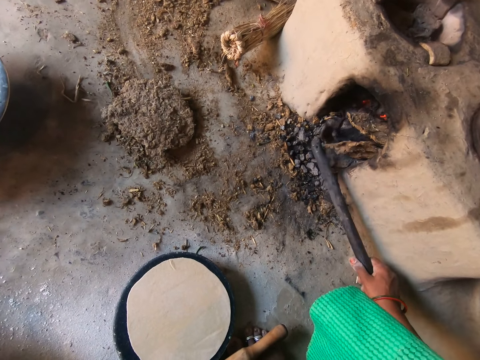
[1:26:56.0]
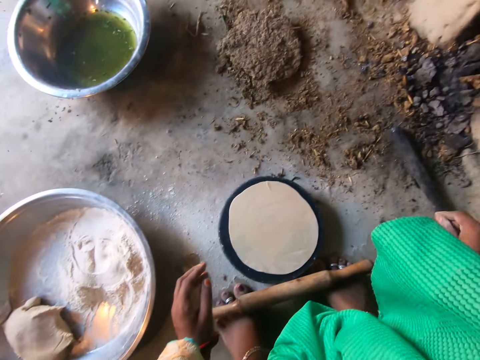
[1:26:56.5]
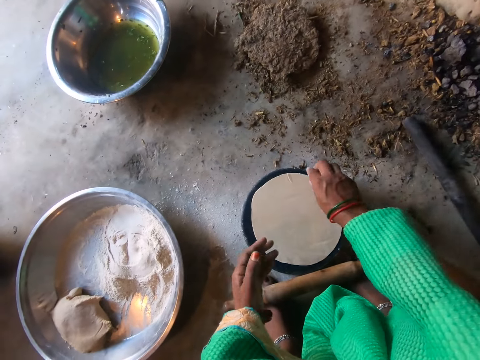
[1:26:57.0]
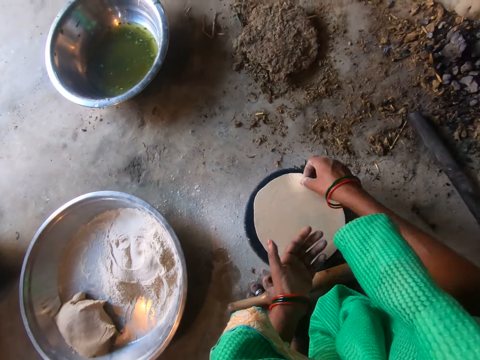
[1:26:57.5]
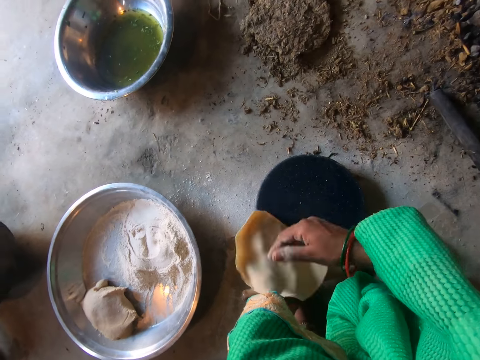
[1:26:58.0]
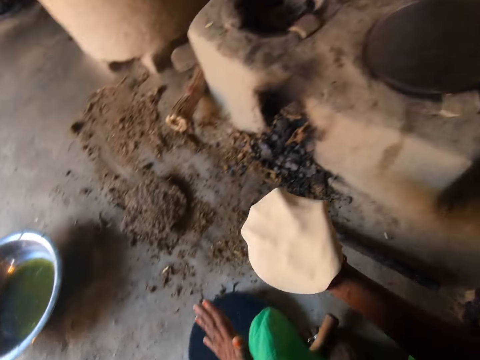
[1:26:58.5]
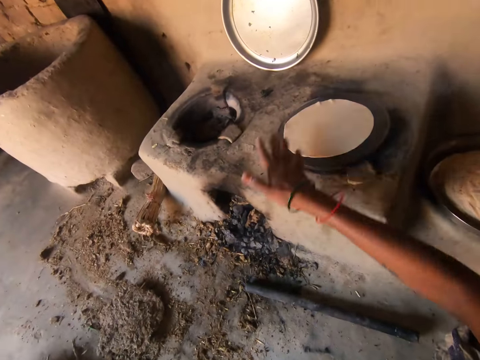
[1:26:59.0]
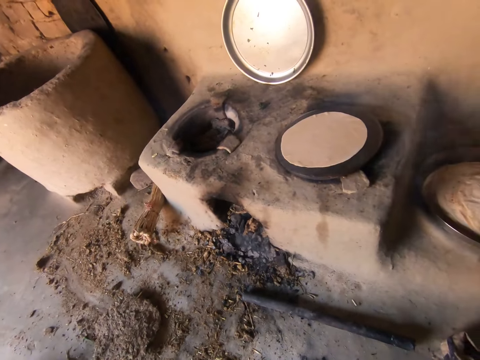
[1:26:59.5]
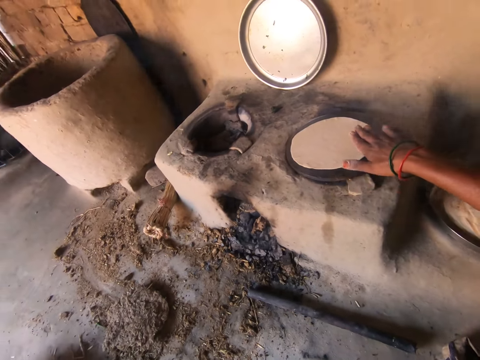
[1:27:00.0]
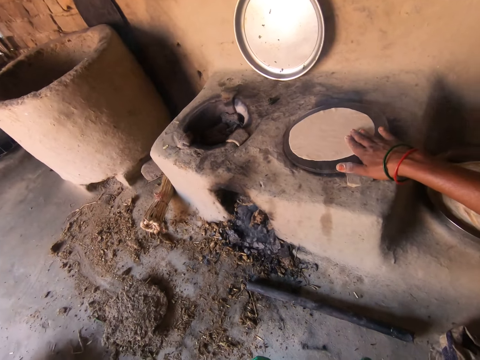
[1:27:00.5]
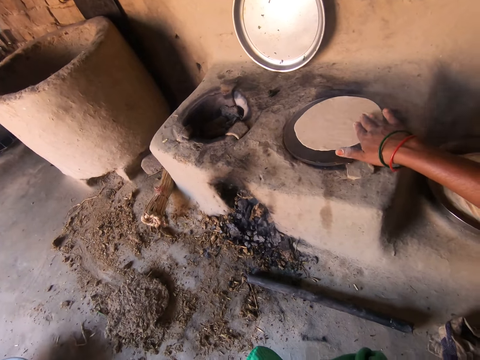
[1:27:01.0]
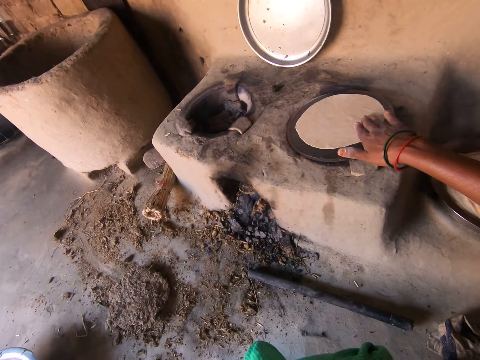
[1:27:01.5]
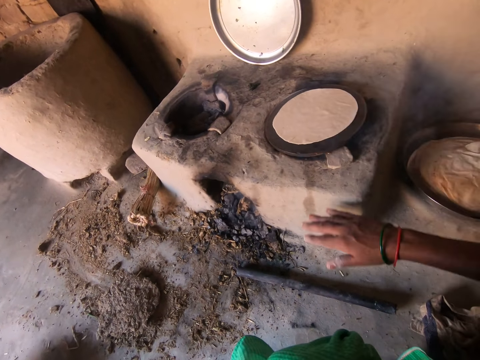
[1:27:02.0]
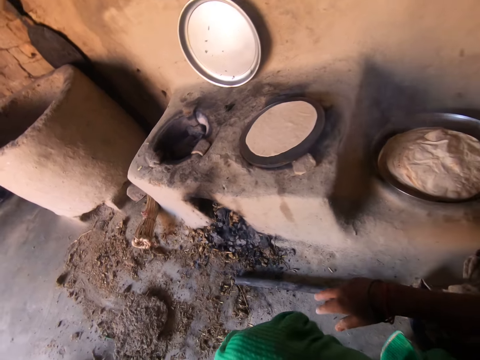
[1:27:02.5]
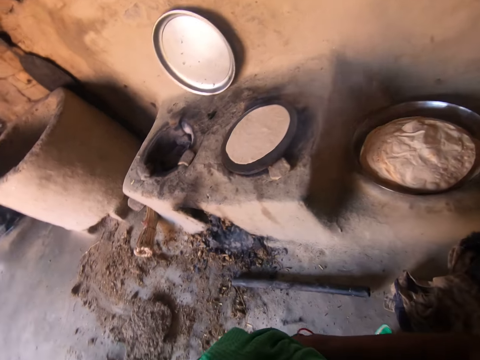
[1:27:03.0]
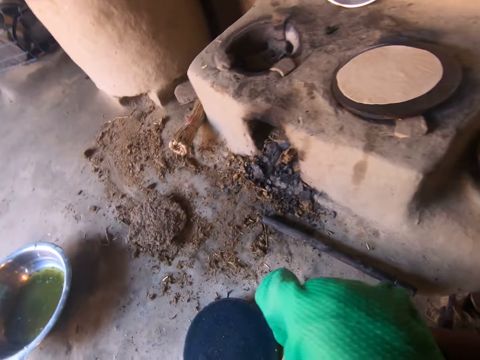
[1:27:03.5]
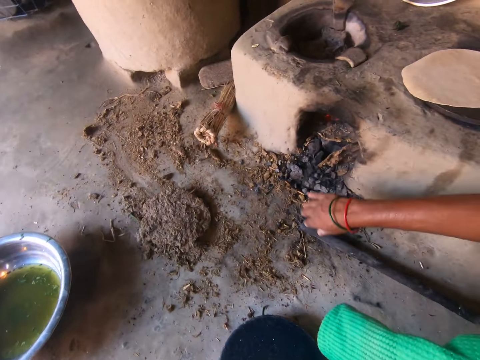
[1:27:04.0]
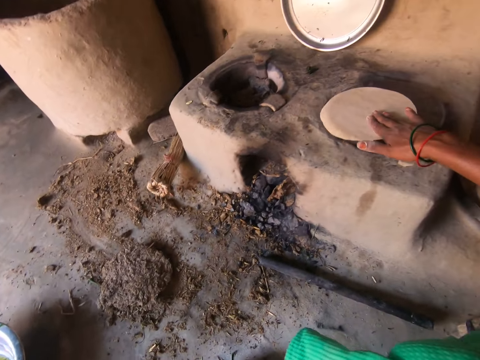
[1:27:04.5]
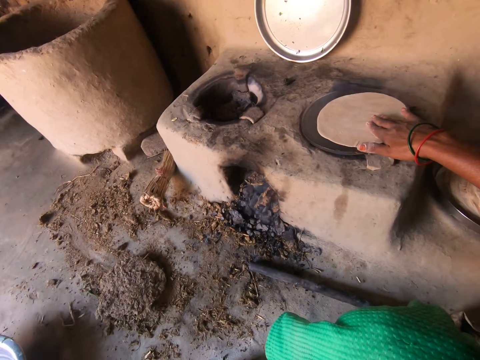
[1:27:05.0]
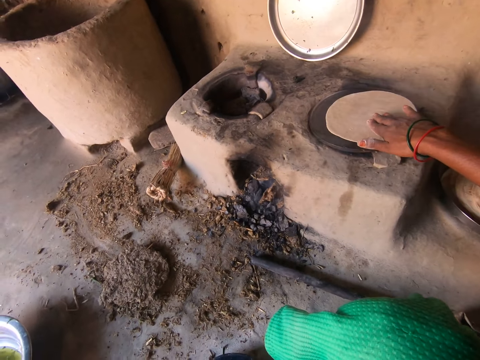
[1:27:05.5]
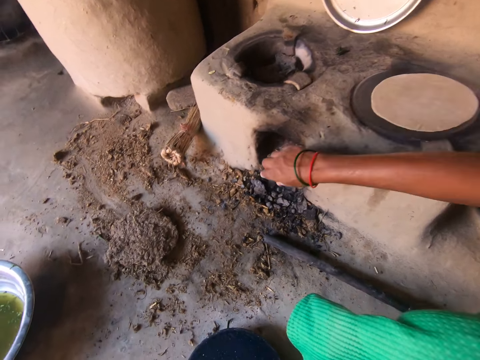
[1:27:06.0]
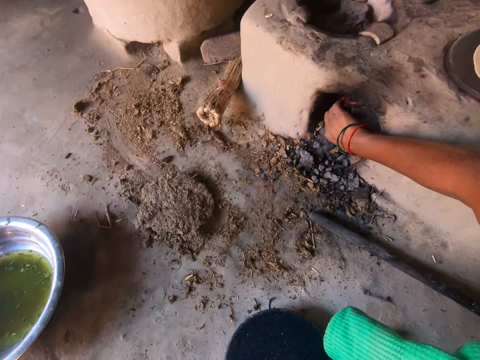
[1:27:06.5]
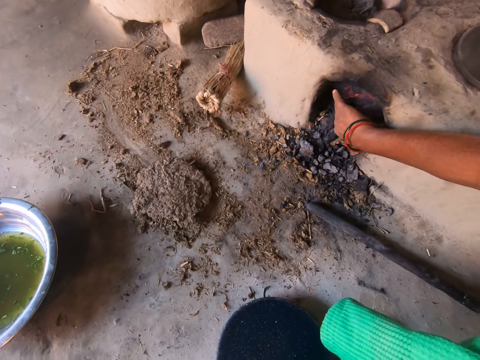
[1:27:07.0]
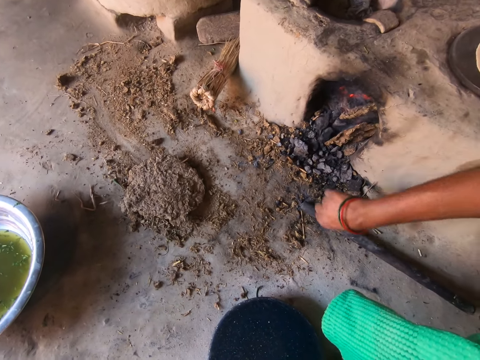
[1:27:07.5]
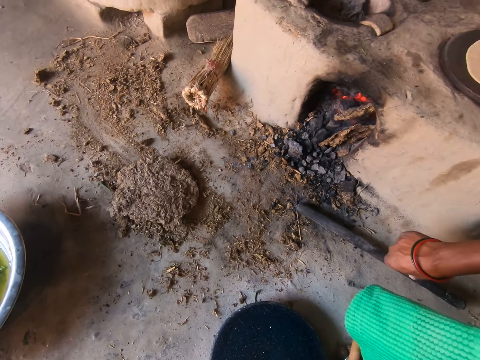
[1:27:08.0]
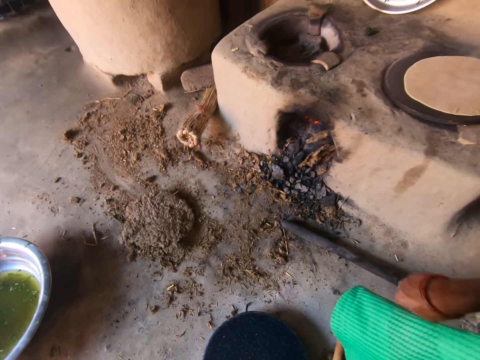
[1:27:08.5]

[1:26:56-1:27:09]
The camera wearer drops the rod on the floor with her right hand. She picks up the dough on the plate with her right hand. She rubs the dough with her palms. She drops the dough on the hot plate with her right hand. She shakes the dough on the hot plate with her right hand. She moves the dough on the hot plate with her right hand. She pushes firewood inside the stove. She adjusts the dried cow dung in the fireplace with her right hand.

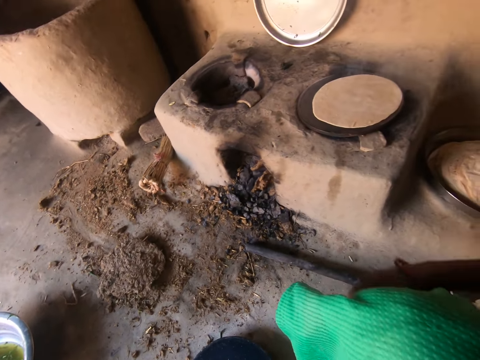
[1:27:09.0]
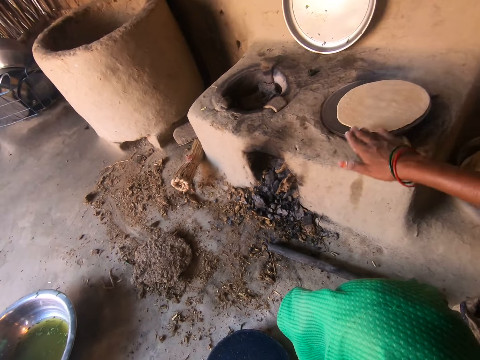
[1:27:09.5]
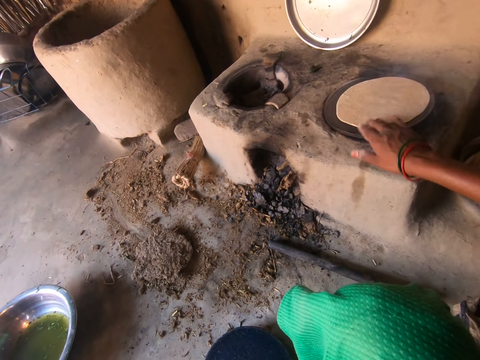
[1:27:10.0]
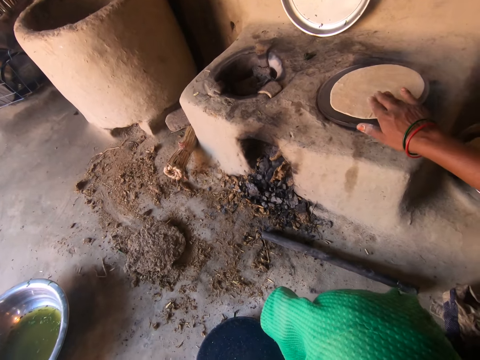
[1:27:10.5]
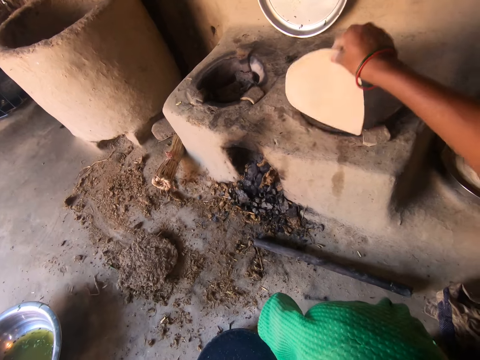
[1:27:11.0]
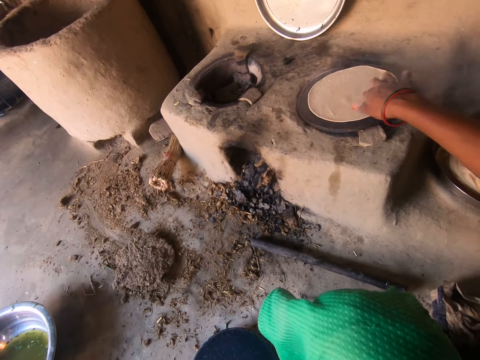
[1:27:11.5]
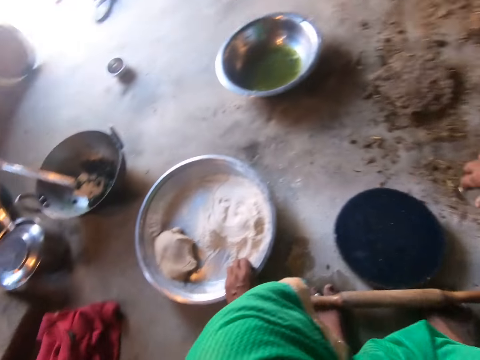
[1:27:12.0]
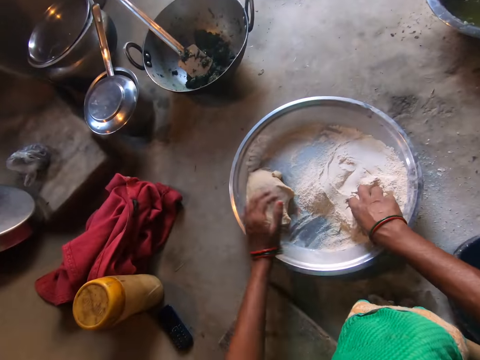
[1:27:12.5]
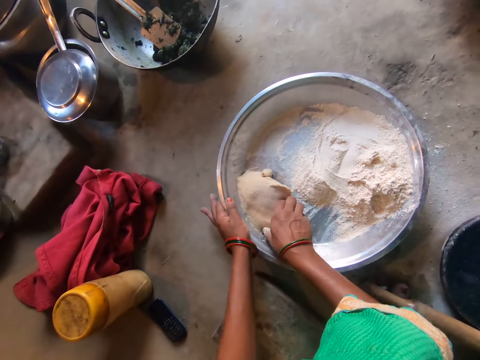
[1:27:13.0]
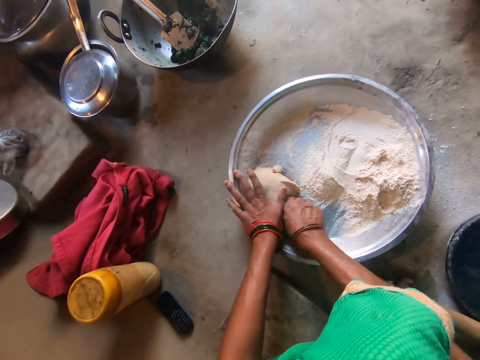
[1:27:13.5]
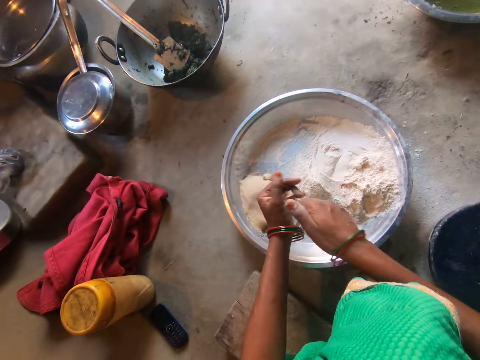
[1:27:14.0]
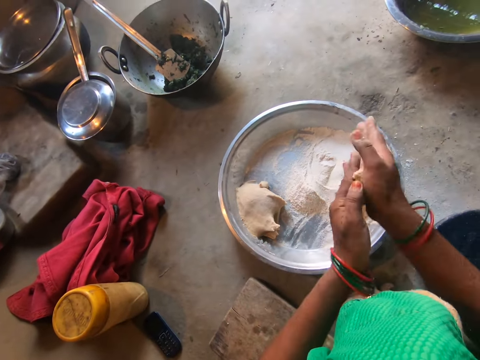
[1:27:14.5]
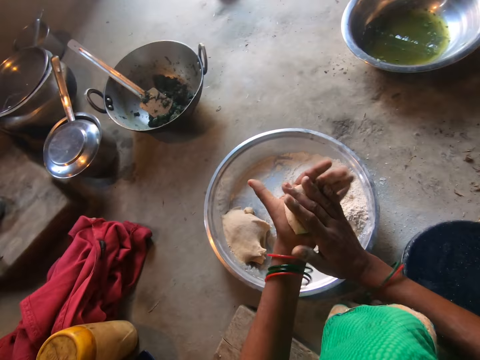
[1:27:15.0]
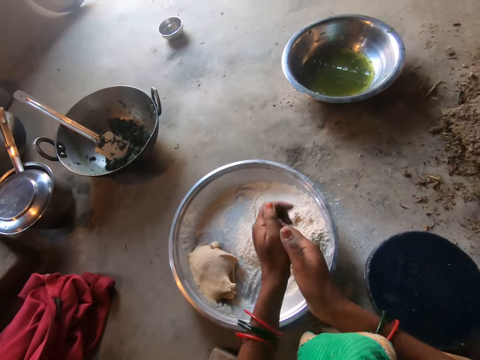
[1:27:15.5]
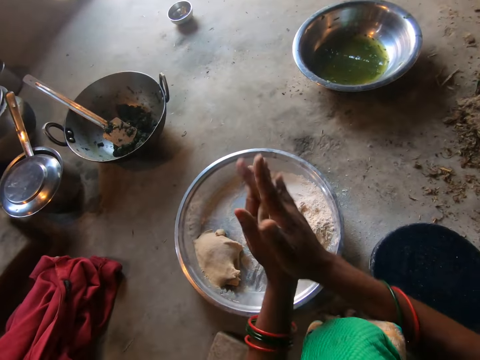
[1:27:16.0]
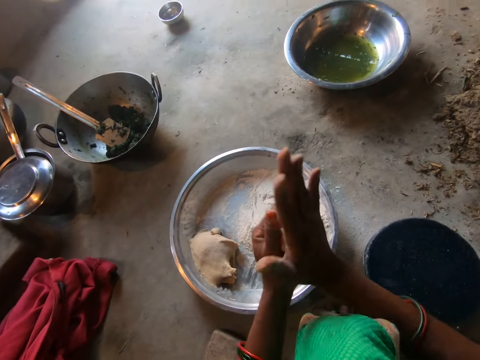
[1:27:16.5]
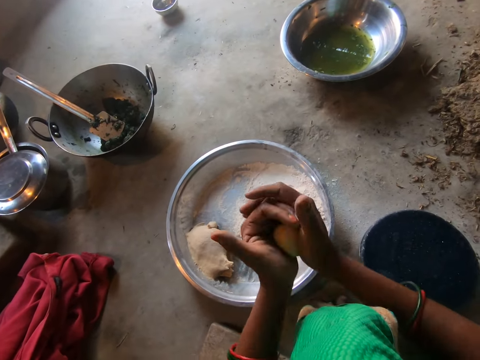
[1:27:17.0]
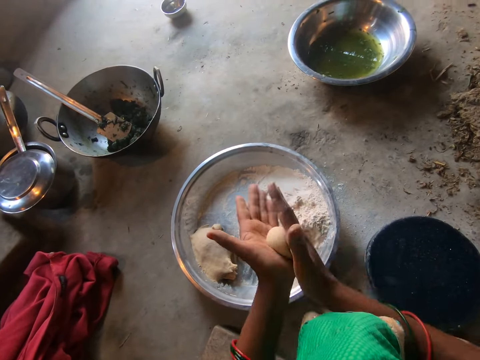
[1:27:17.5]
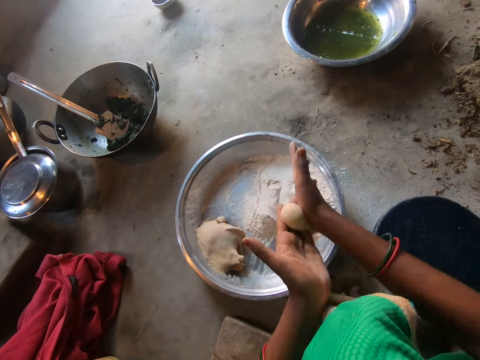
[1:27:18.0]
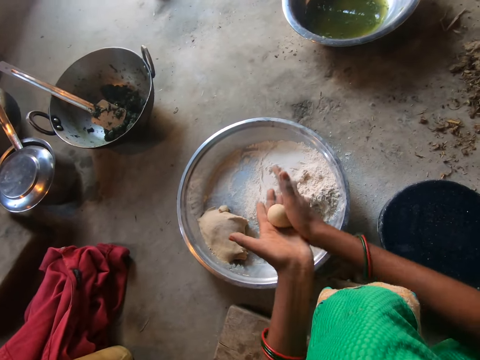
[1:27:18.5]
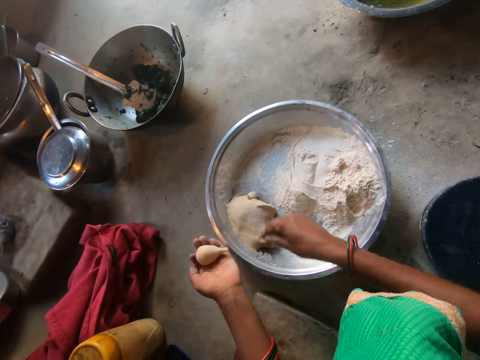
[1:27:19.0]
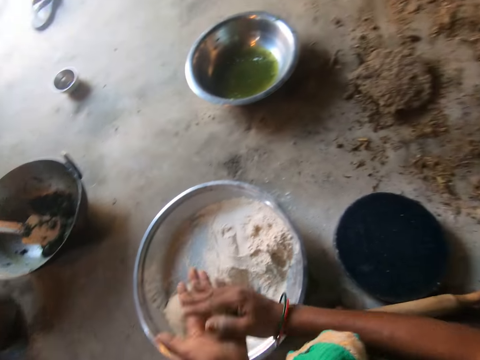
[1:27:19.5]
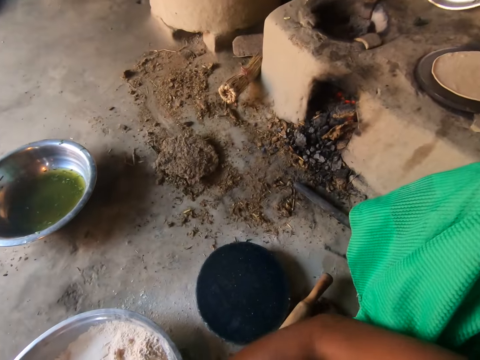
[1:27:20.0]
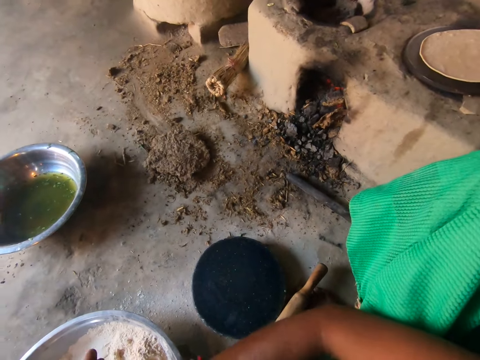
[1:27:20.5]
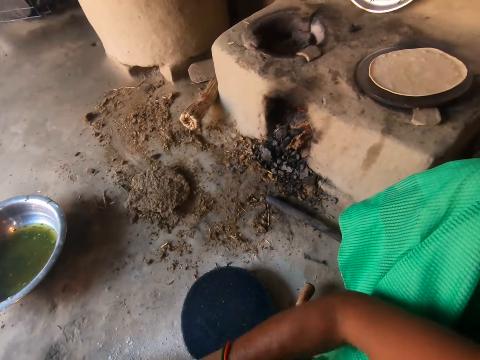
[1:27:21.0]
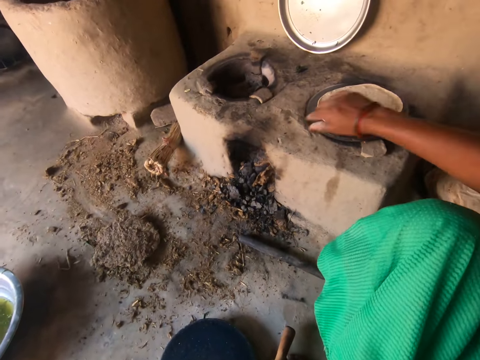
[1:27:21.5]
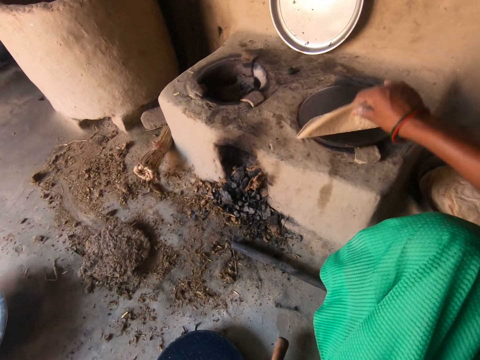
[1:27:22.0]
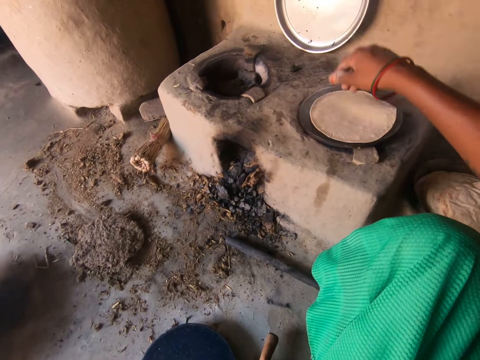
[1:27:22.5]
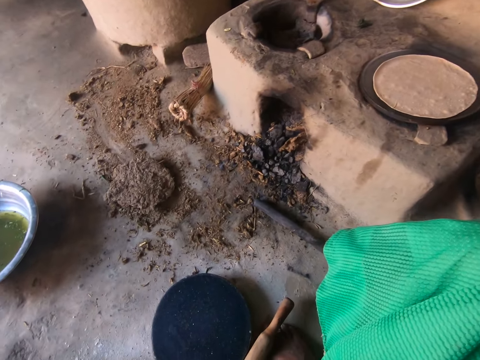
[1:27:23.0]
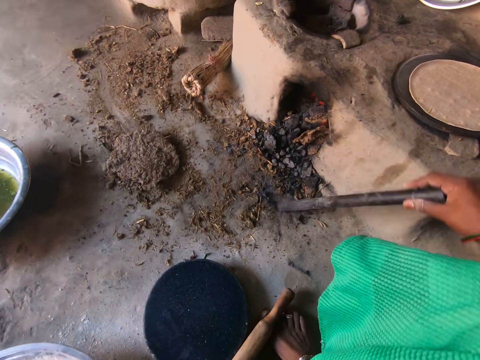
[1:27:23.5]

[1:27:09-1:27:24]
The camera wearer moves the dough on the hot plate with her right hand. She turns over the dough on the hot plate with her right hand. She holds the basin on the floor with her left hand. She cuts some dough in the basin with her right hand. She rubs the dough in her palms and rolls the dough. She turns the flat bread to the other side. She picks up the dough on the hot plate with her right hand and drops the dough on the hot plate with her right hand.
